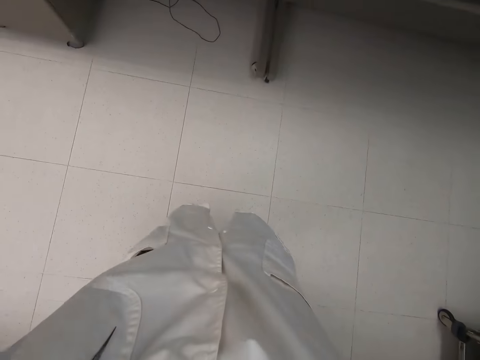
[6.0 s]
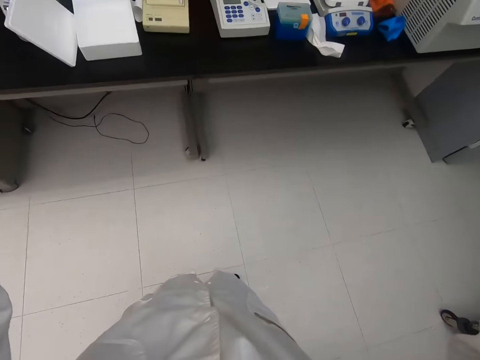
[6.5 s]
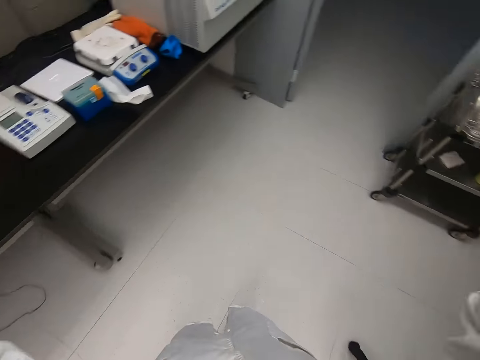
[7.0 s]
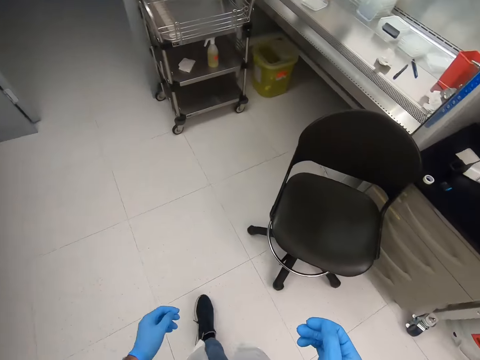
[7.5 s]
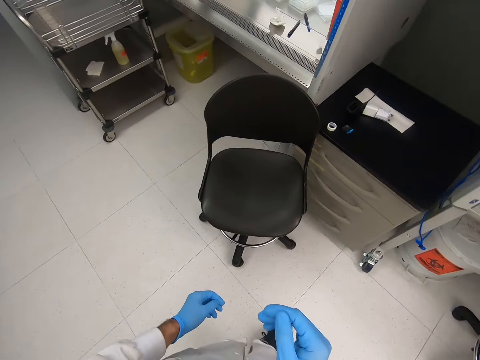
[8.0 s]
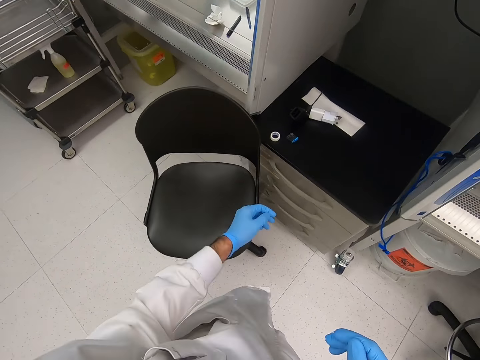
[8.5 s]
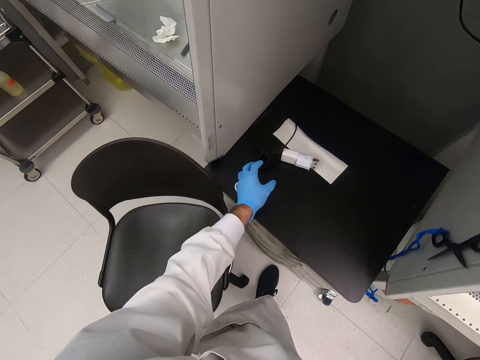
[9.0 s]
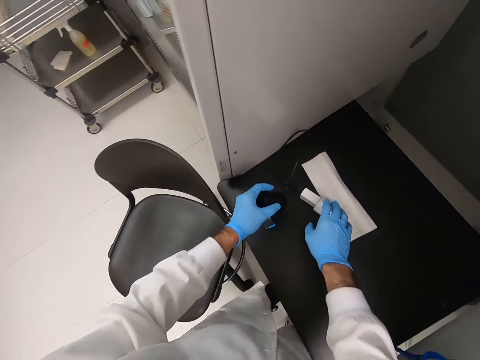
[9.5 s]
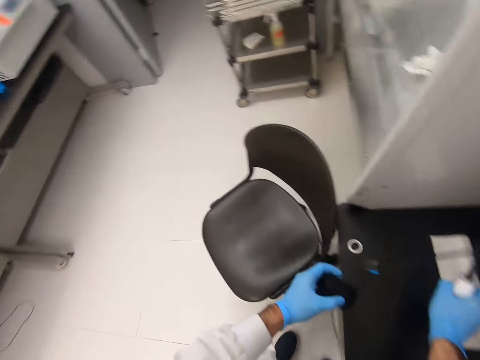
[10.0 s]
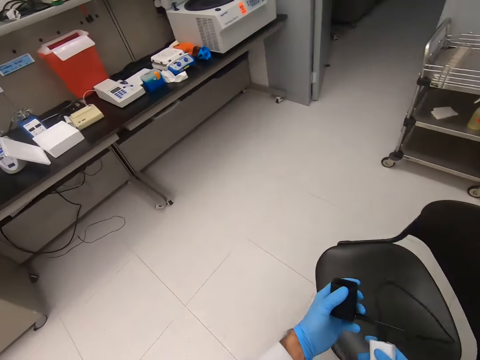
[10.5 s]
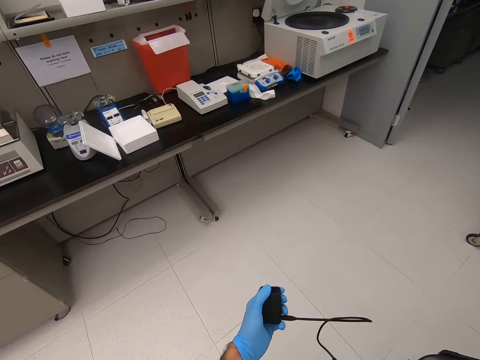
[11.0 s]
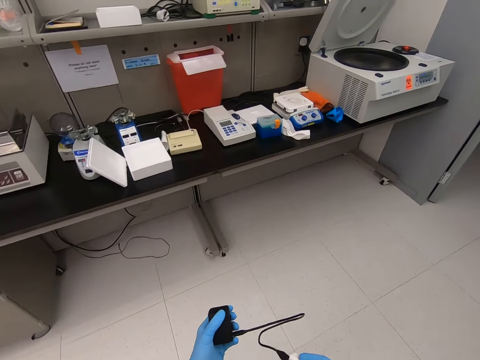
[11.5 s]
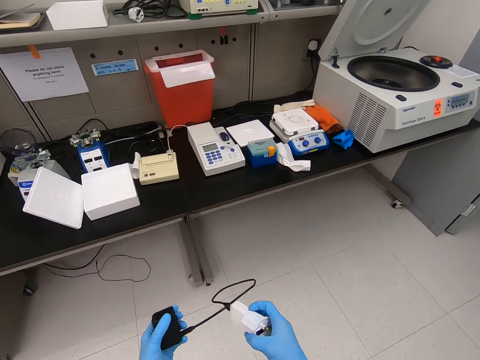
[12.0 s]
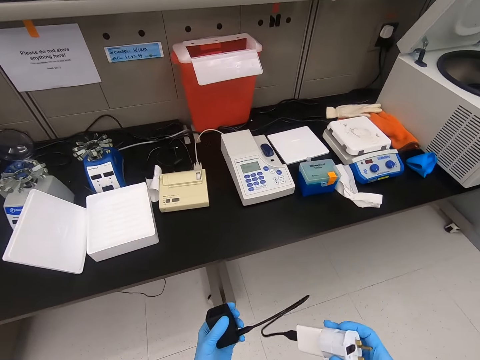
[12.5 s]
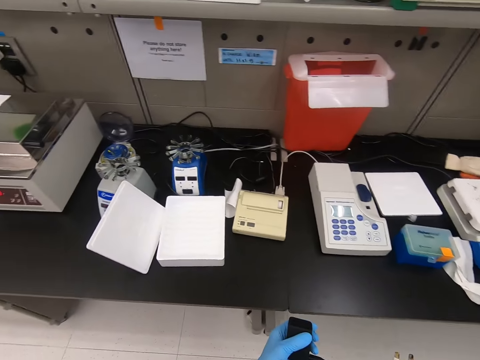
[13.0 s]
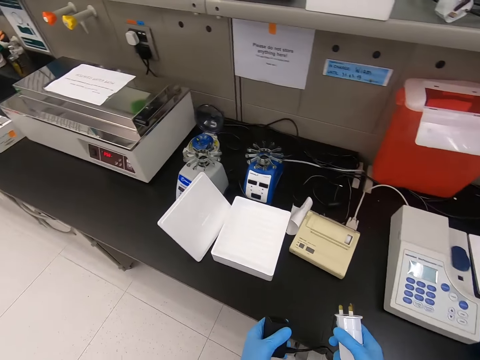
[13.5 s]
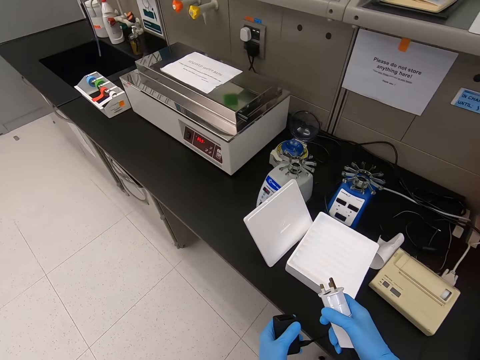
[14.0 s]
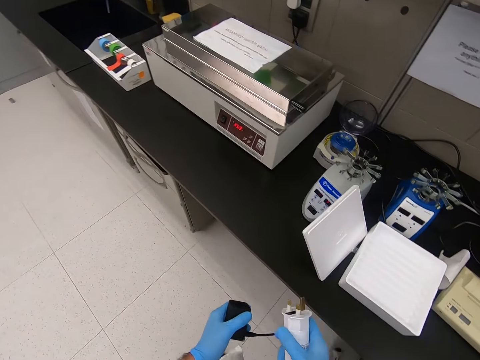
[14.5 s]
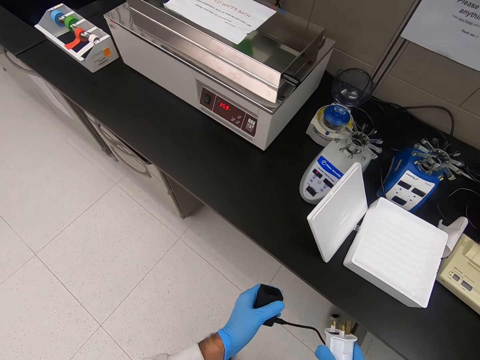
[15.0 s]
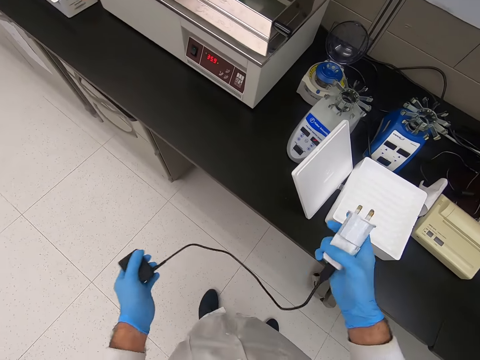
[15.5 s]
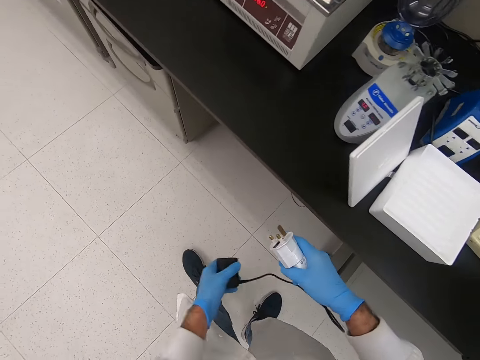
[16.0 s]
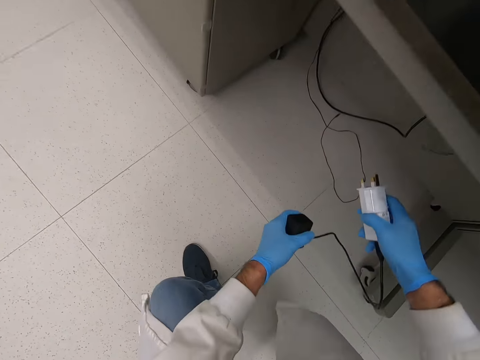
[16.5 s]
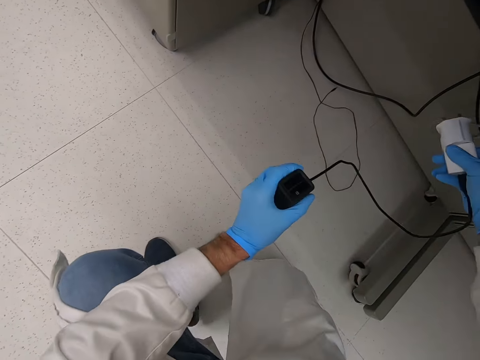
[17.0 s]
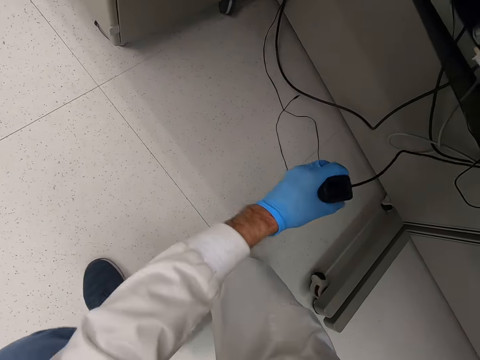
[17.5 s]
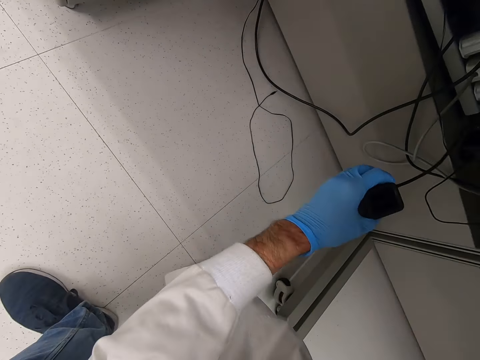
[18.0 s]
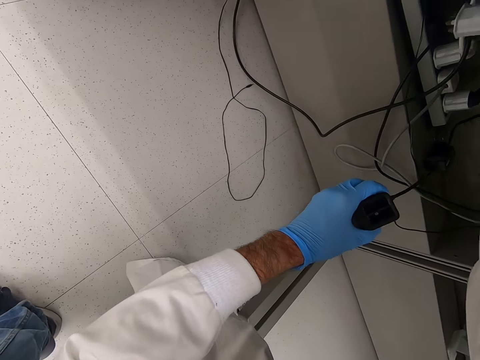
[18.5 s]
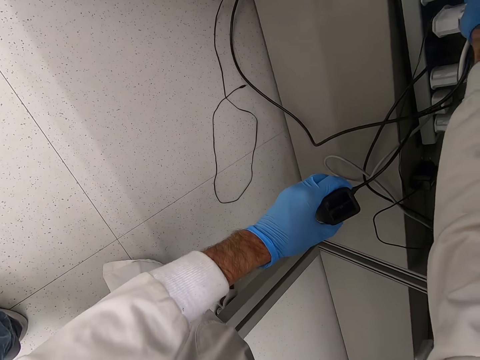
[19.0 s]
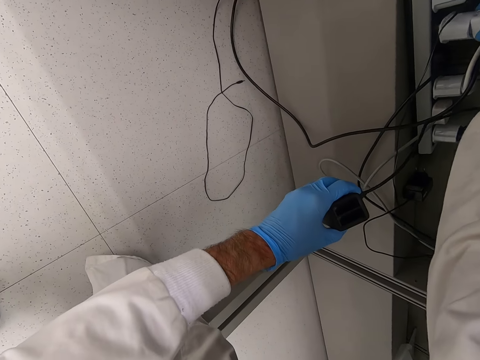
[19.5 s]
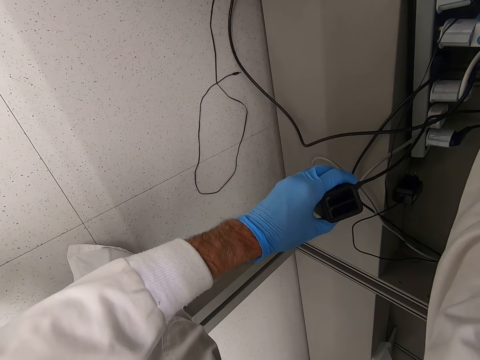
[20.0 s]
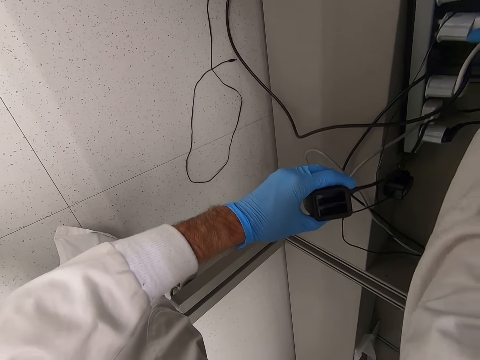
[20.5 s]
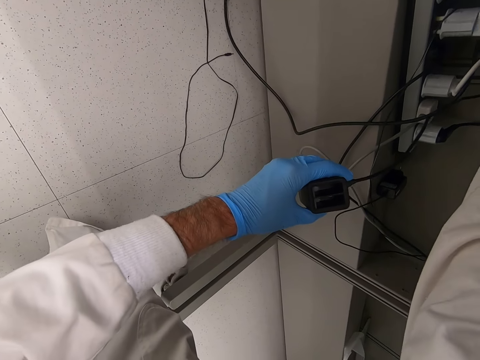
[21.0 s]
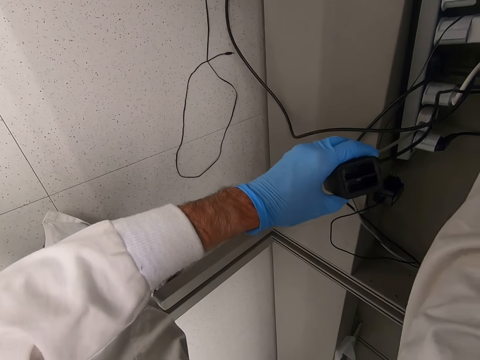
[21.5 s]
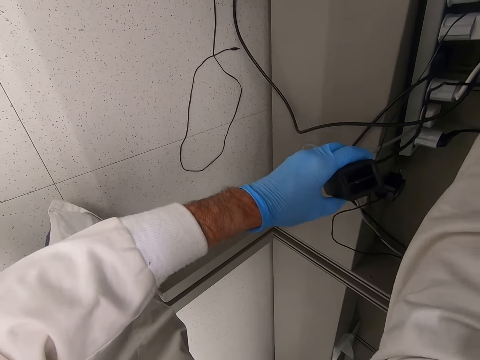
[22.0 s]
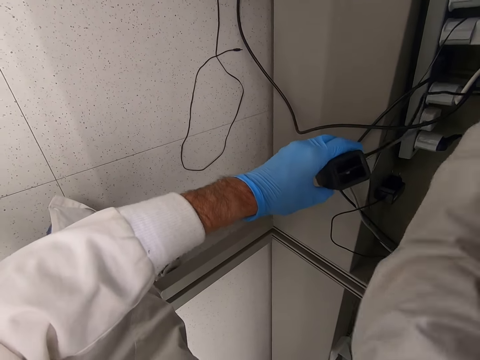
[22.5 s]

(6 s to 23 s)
The camera wearer looks around. They pick up a charger. They walk in the house. They insert the charger in the socket.

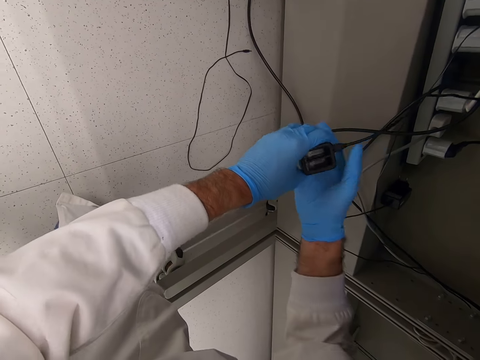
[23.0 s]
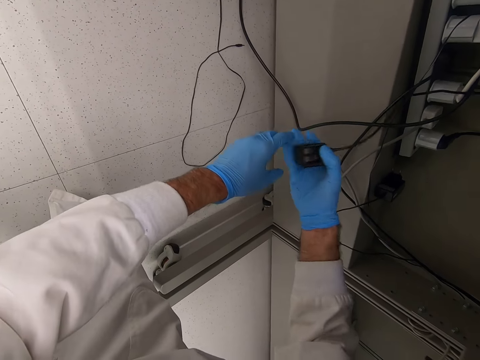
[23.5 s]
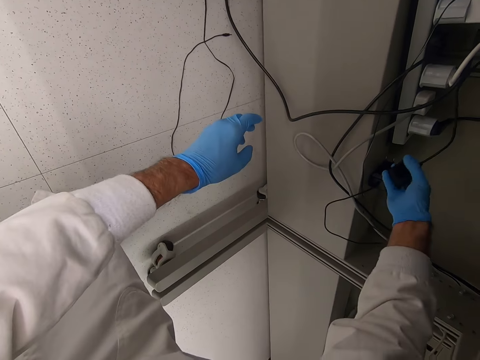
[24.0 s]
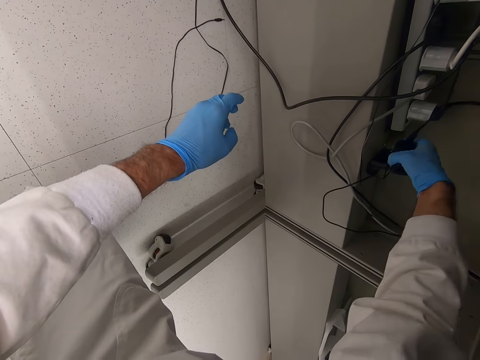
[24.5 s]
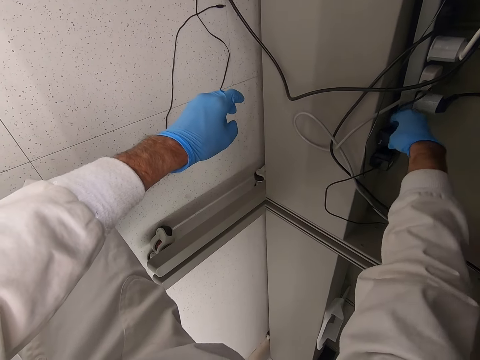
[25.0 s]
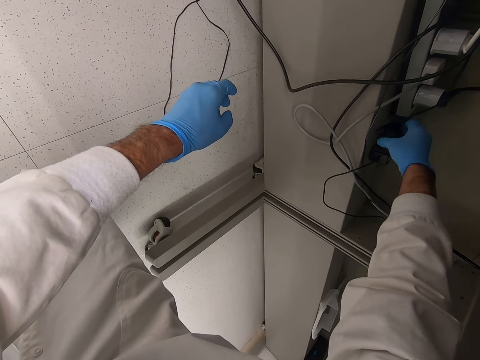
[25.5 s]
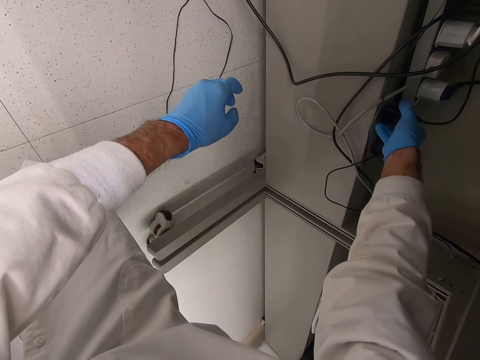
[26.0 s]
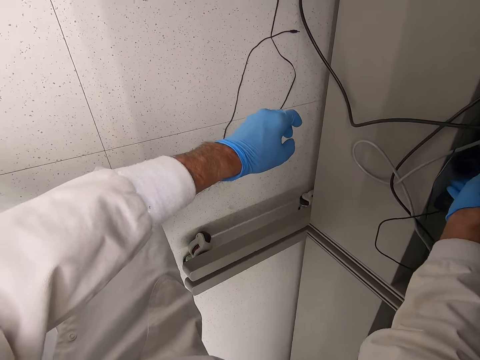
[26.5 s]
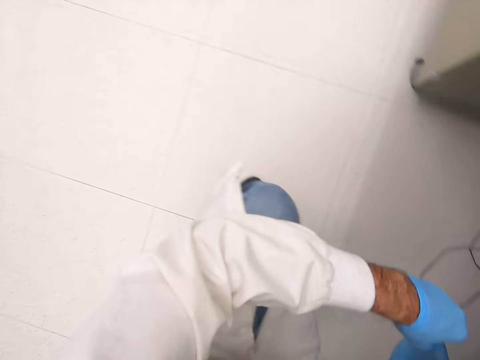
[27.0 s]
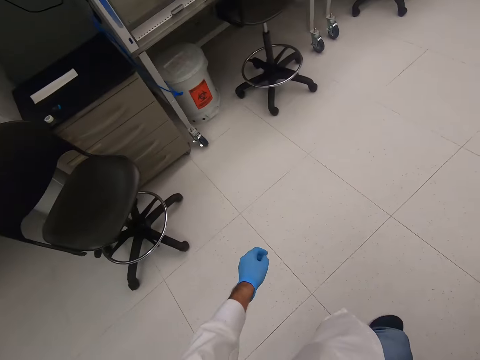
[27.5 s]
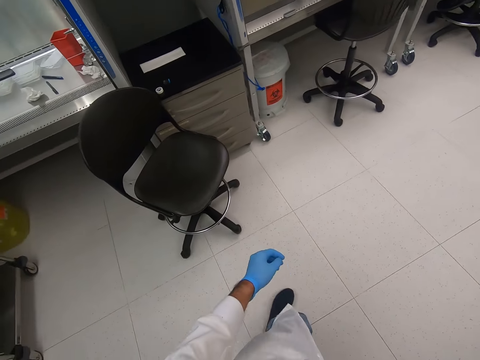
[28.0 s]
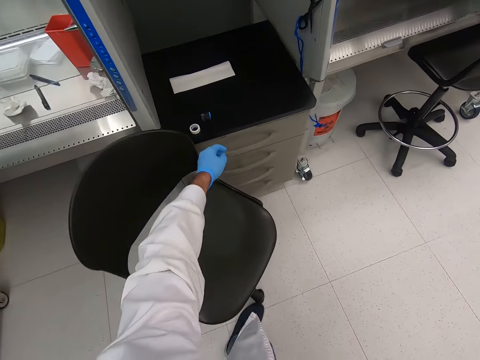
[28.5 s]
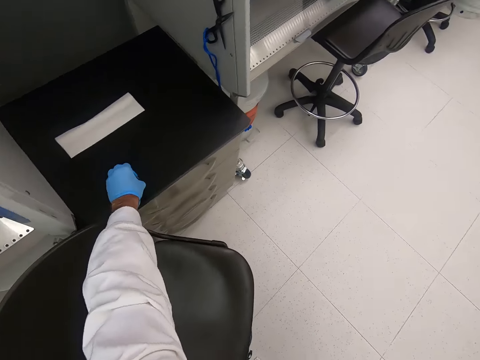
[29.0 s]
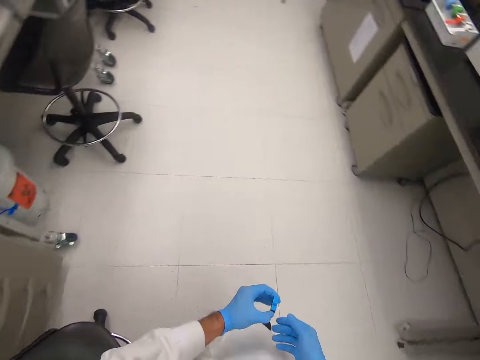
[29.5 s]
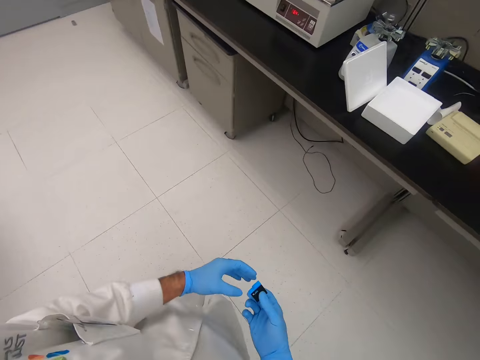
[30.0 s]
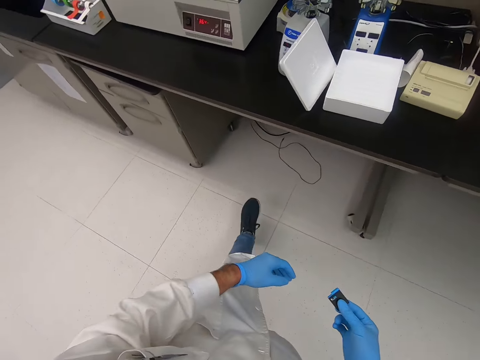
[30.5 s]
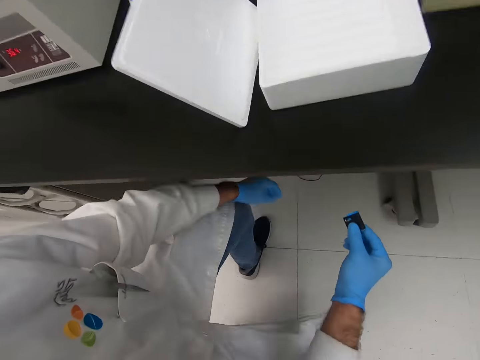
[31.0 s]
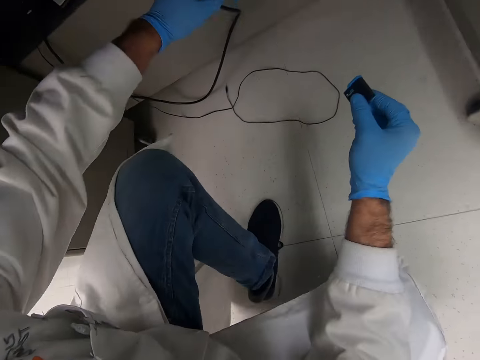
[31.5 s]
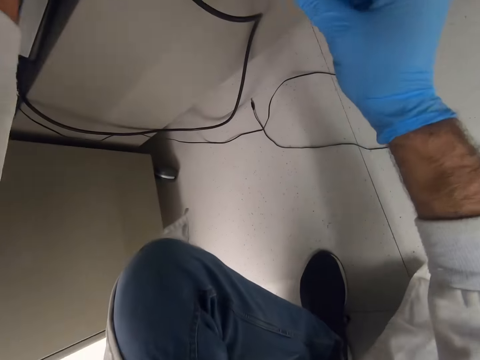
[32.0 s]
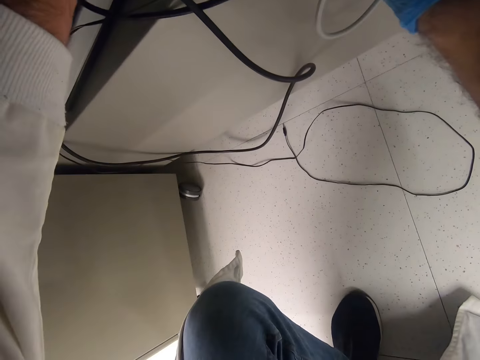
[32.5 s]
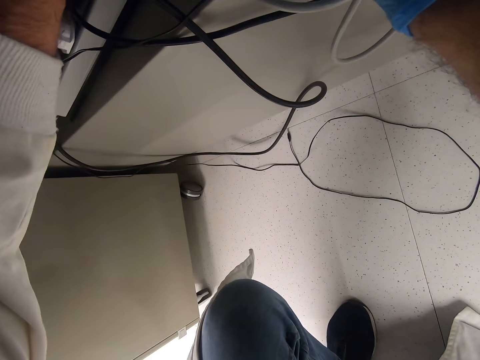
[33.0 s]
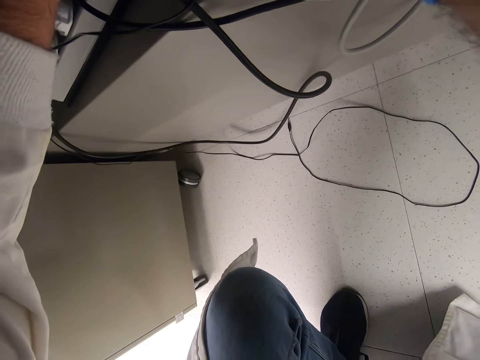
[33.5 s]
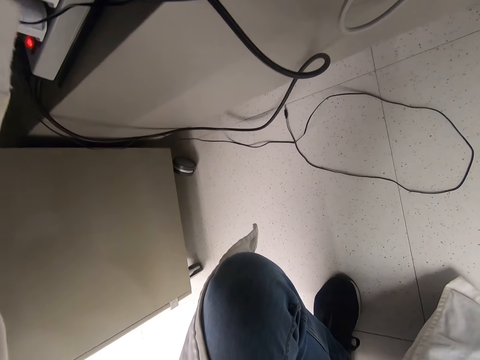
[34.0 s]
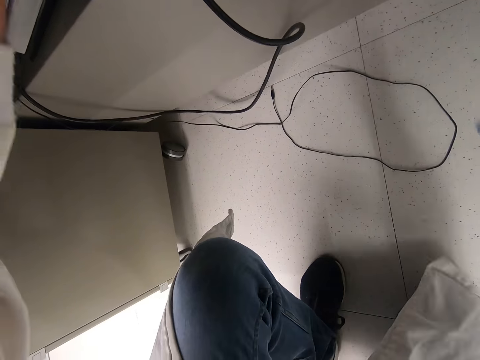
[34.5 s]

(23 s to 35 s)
The camera wearer places something on the socket bench. They stand up. They walk in the house. They pick up a flash disk. They walk in the room.
